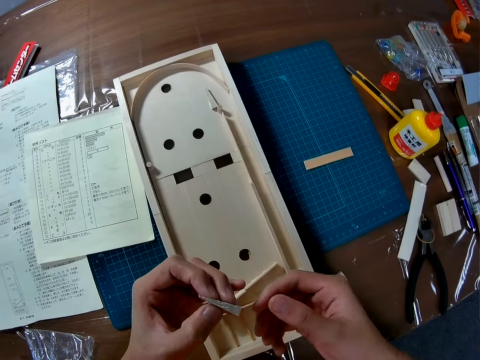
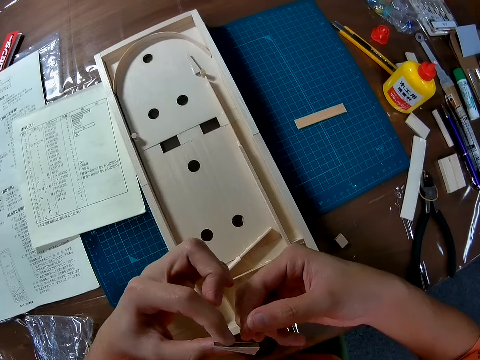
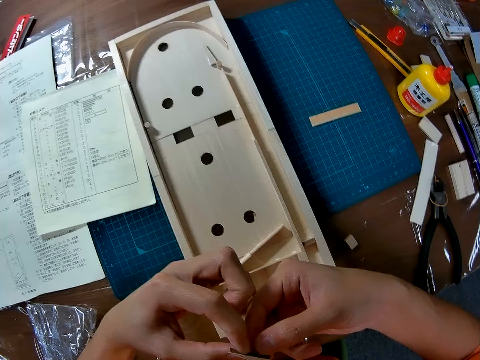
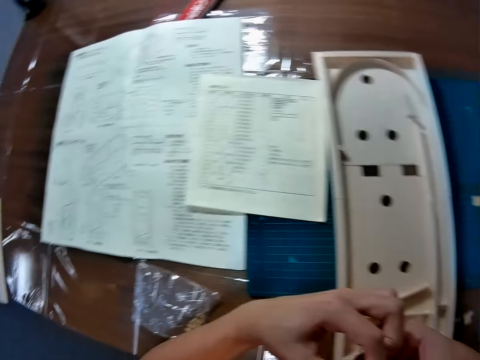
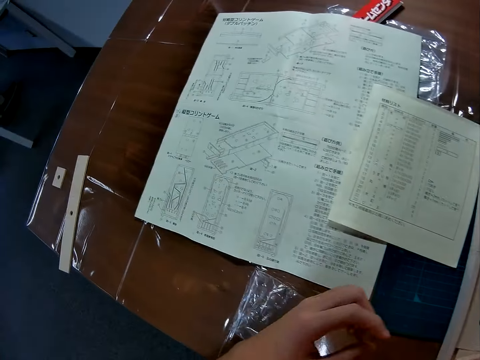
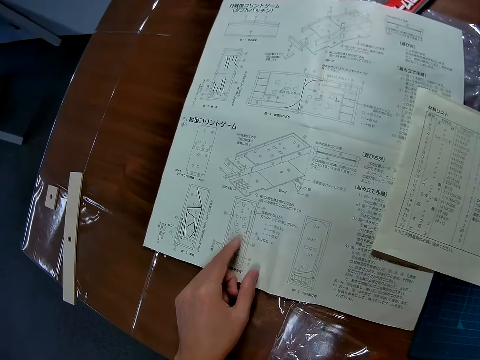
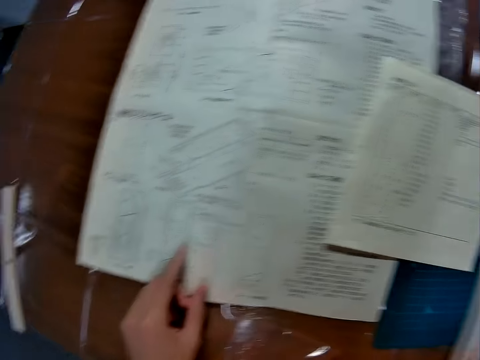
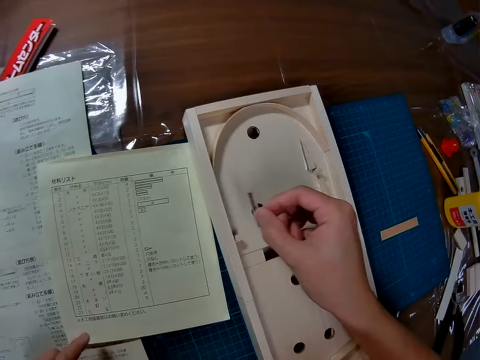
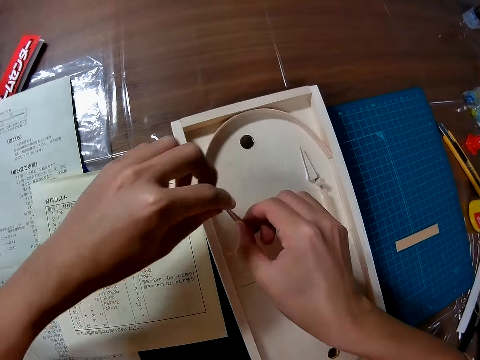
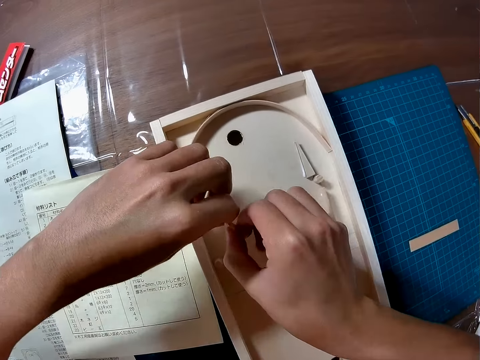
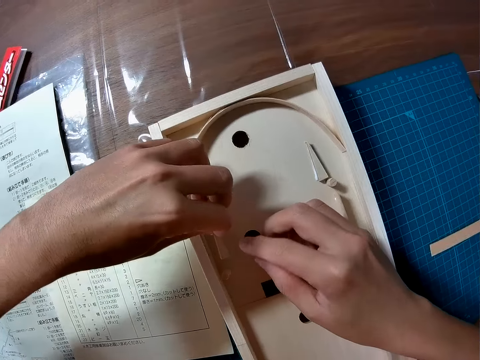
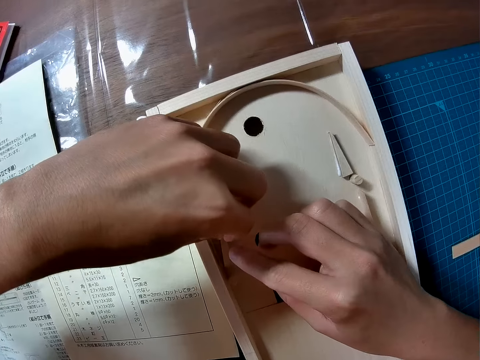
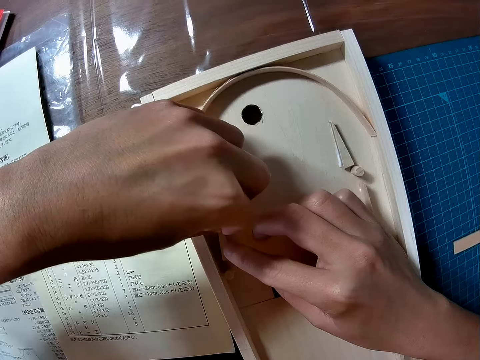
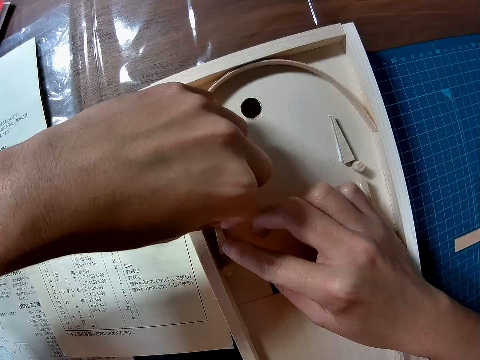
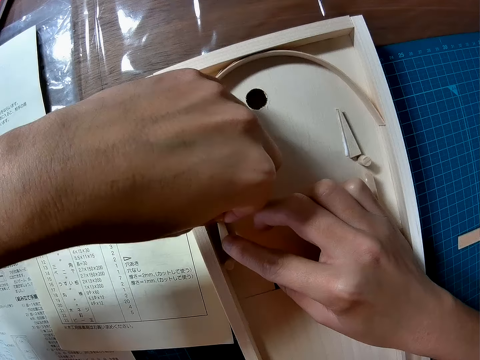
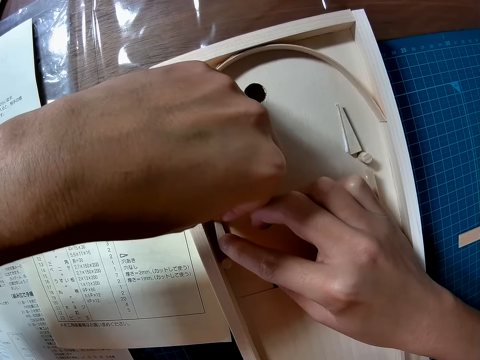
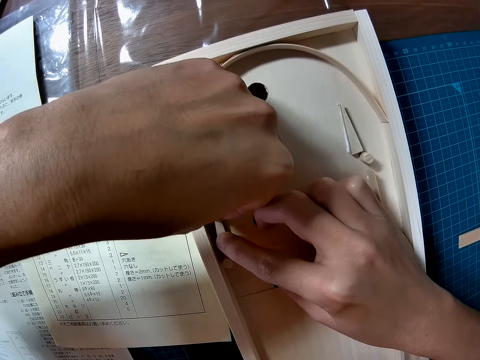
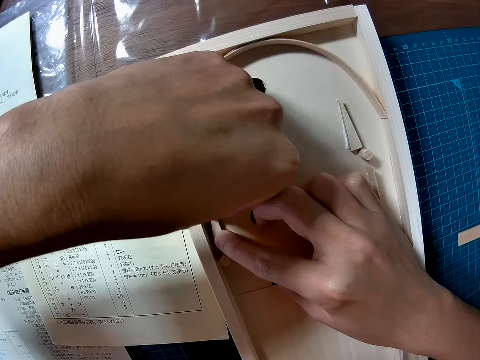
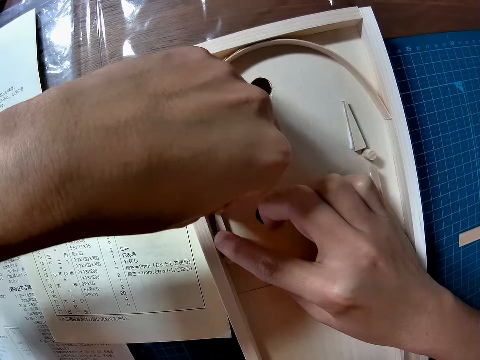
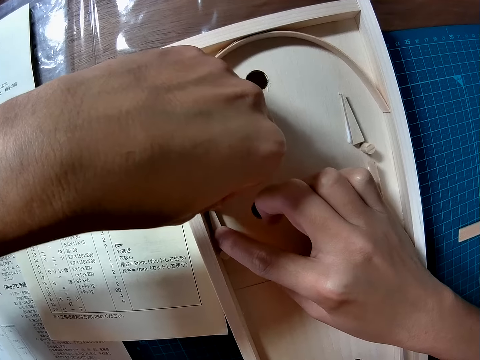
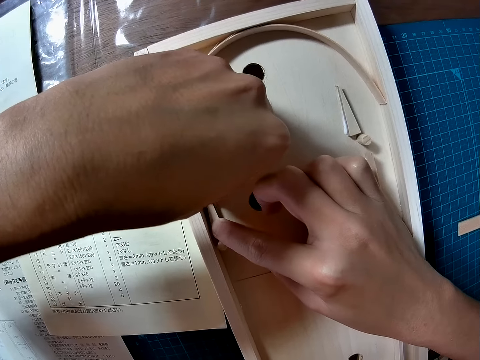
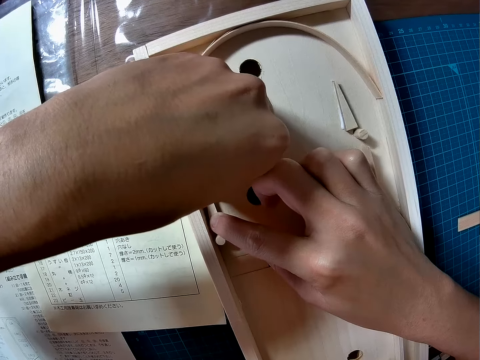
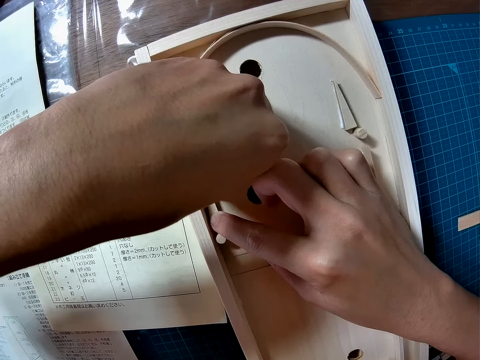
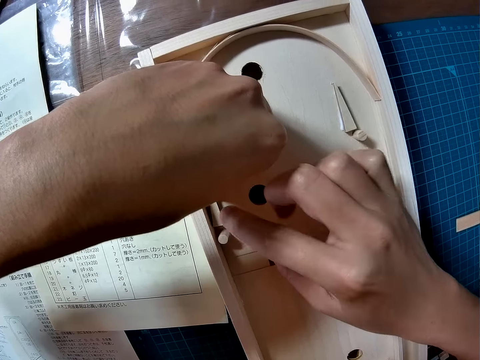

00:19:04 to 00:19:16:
The camera wearer exchanges something to the other hand. They remove a hand from something. They point at the manual. They touch the instruction paper on the table. They move something. They glue the piece of wood to the wood structure. They hold something with the other hand. They remove a hand from something. They put something on the wooden pinball.

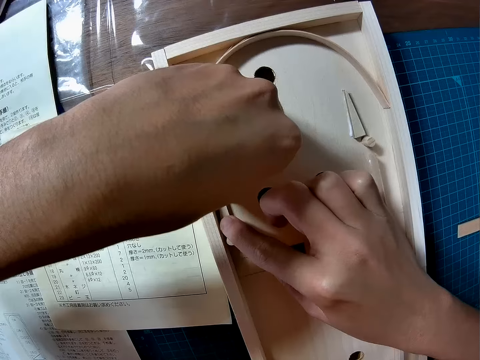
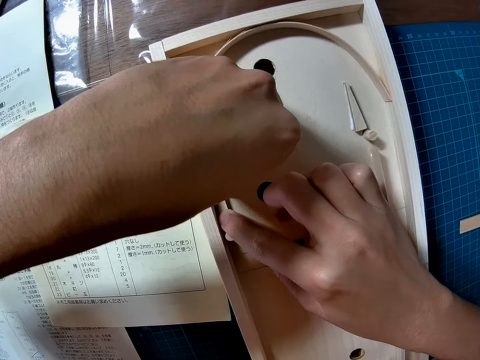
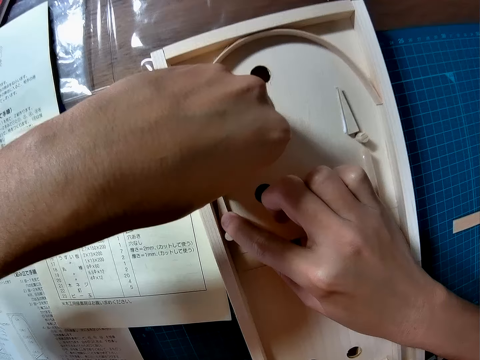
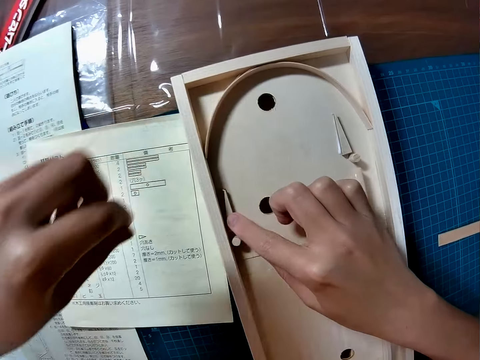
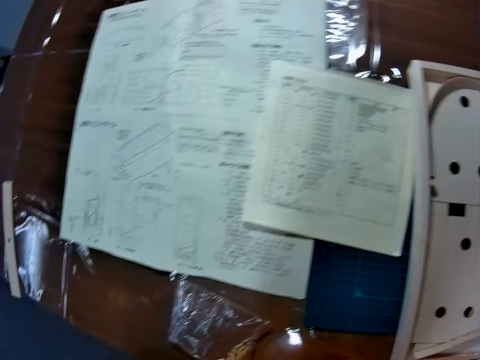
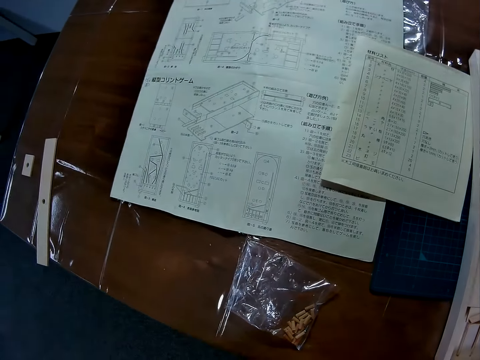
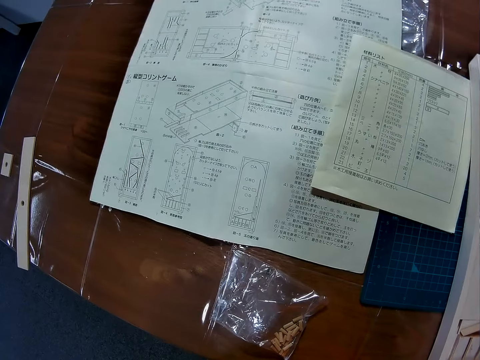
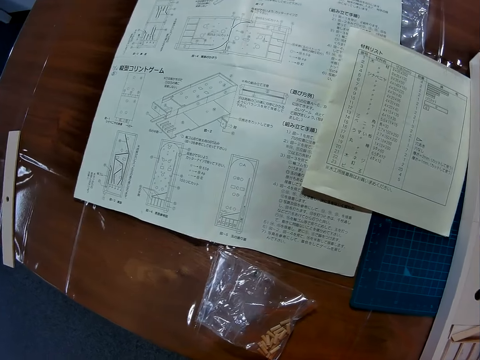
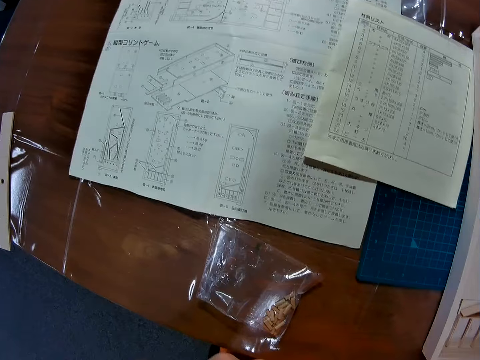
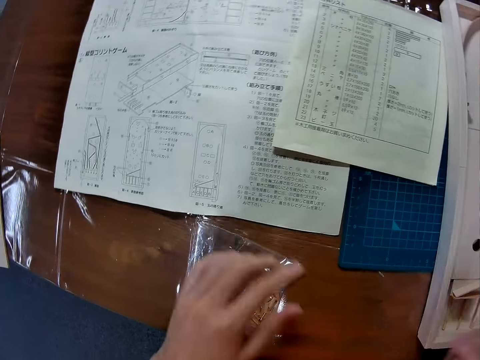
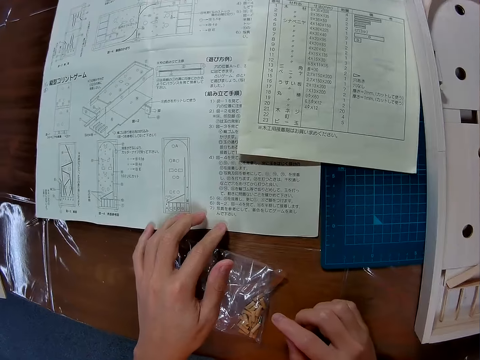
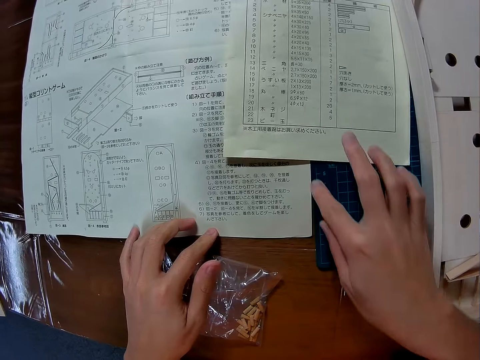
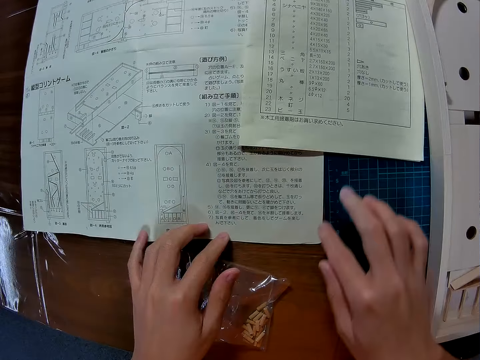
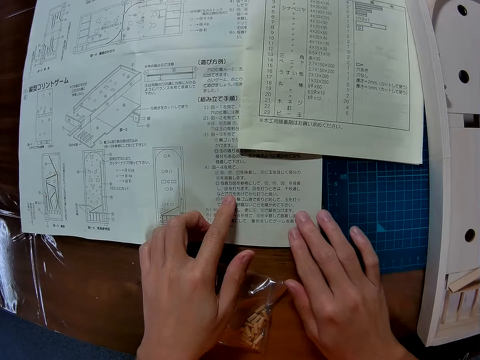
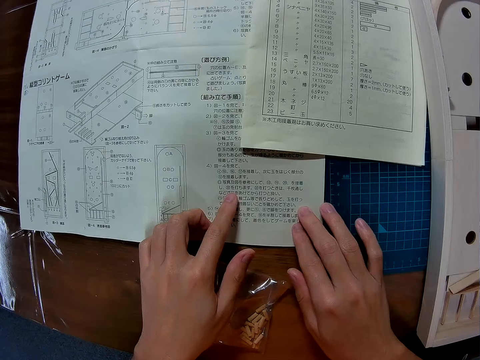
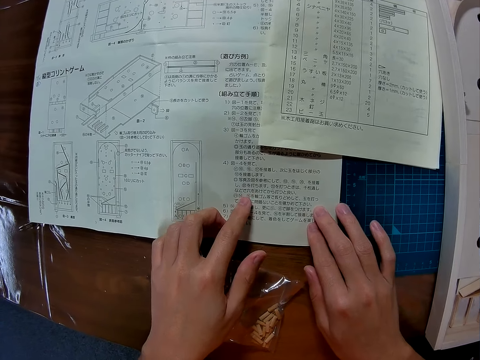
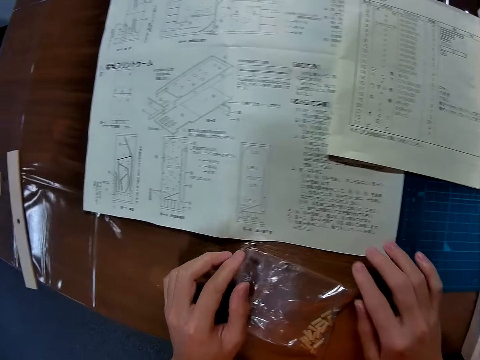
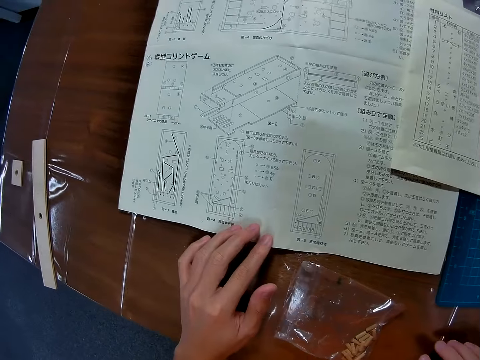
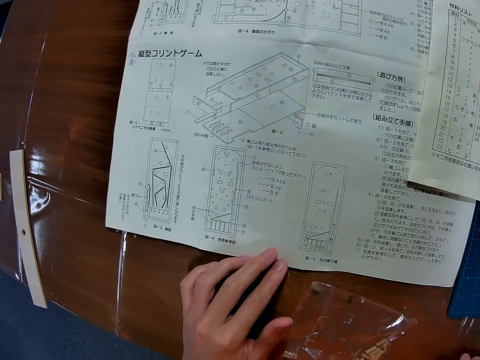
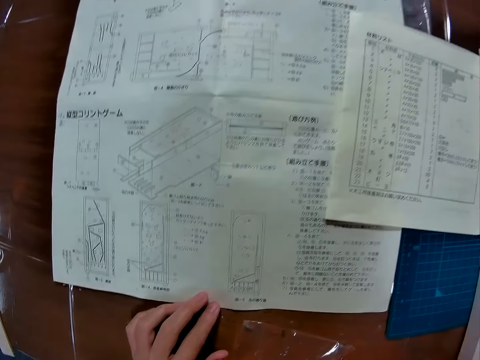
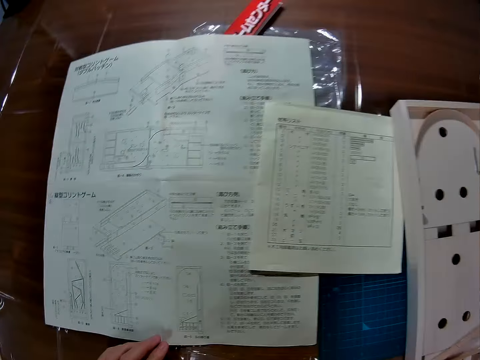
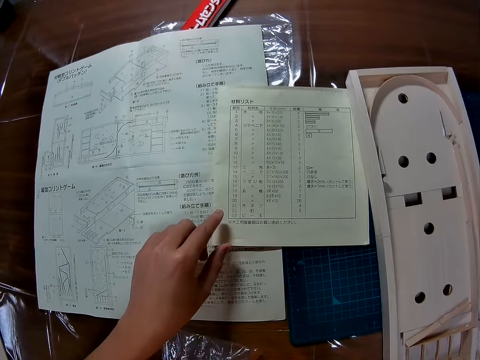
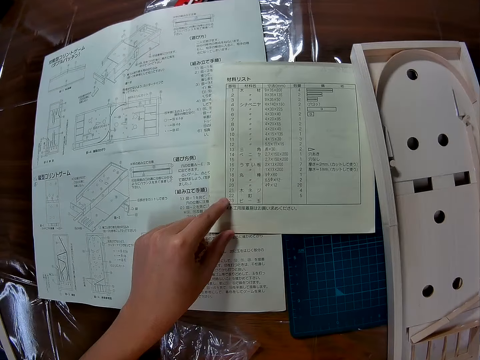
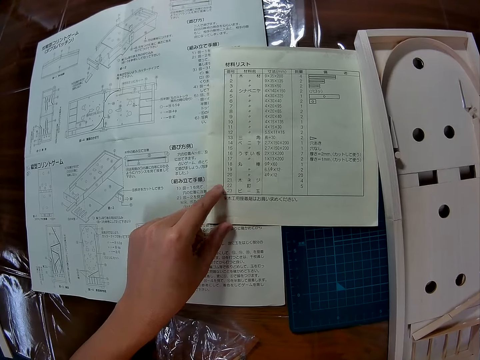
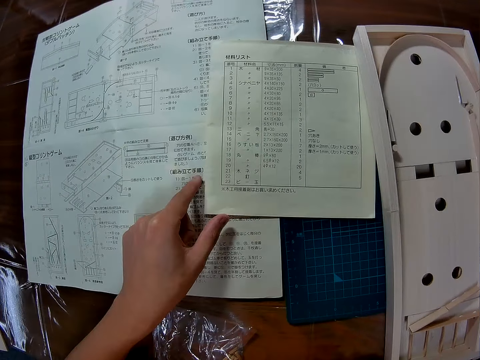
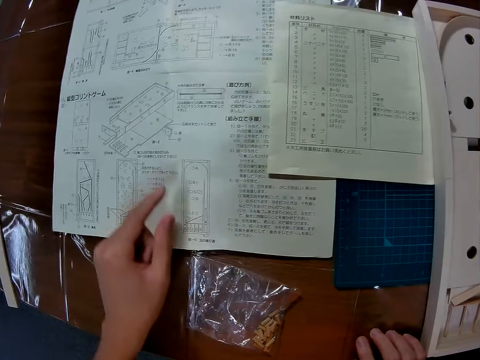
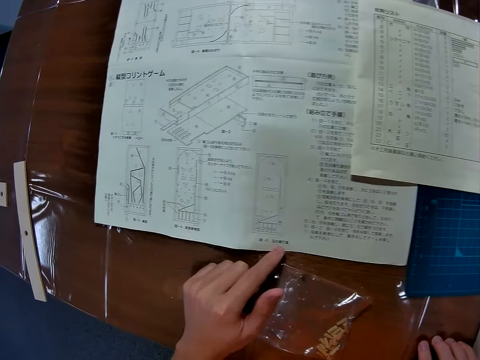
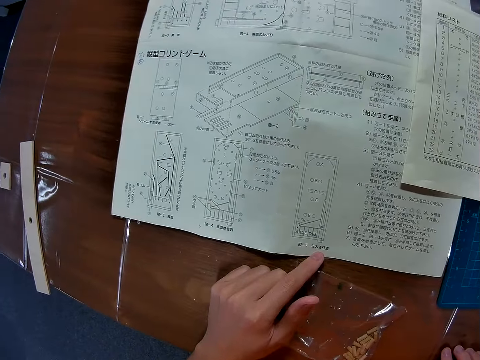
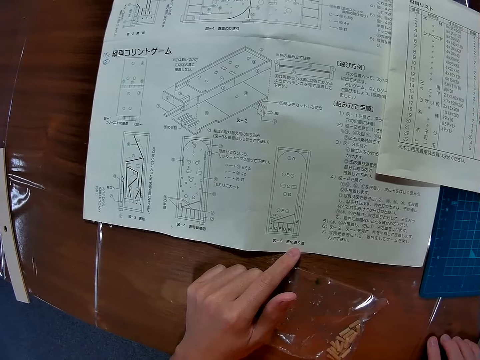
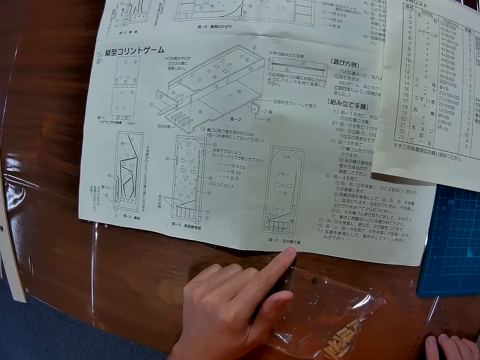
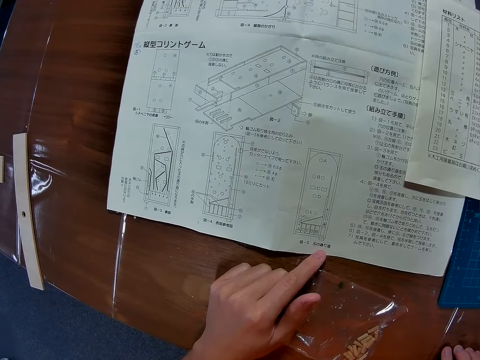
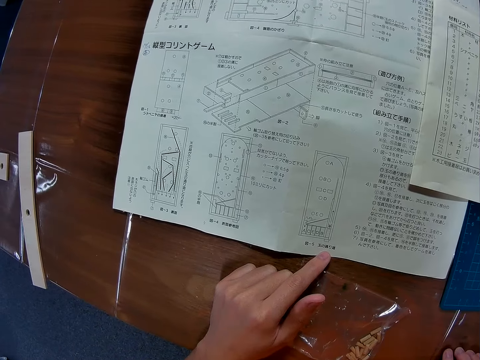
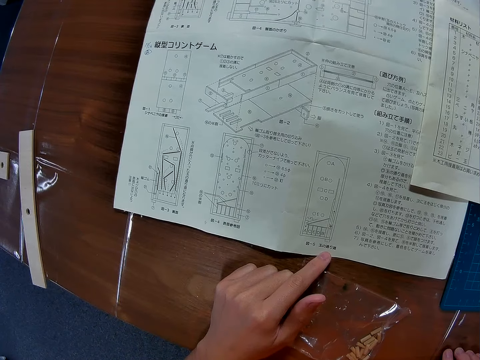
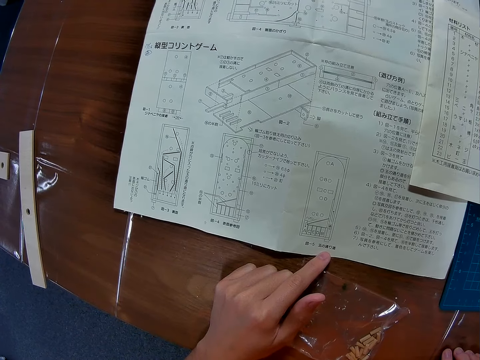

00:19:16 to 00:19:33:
The camera wearer removes a hand from the wooden pinball. They remove a hand from the wooden pinball again. They touch the instruction paper or manual on the table. They move the manual. They put a hand on the manual. They remove a hand from the manual. They touch the manual. They point at the manual. They move the manual. They point at the manual.
